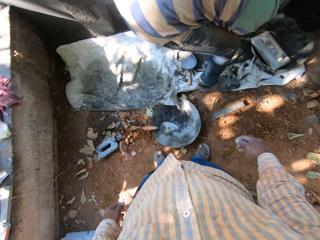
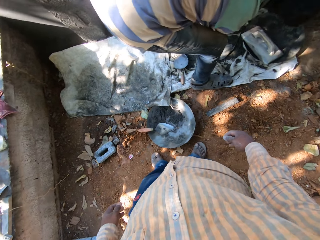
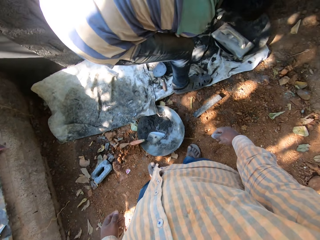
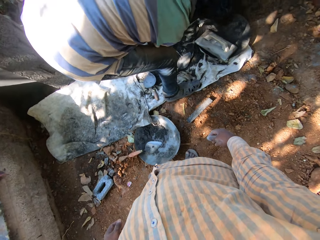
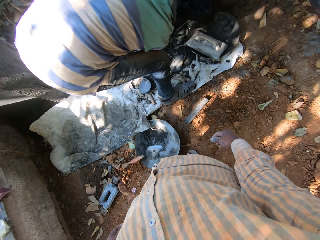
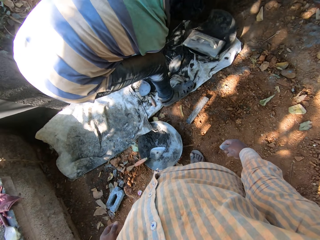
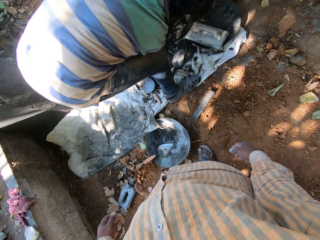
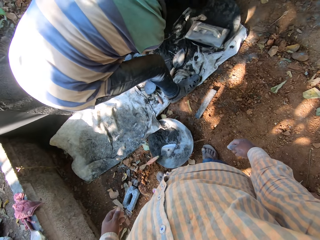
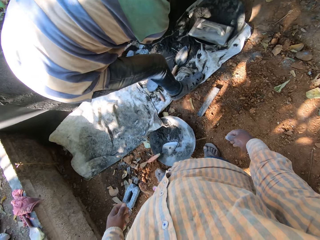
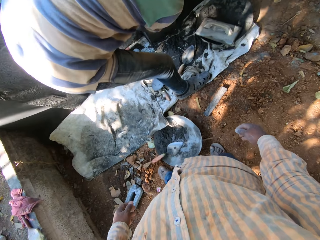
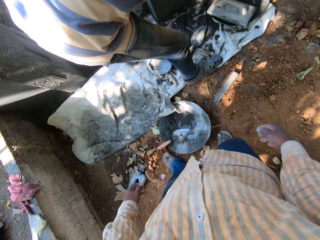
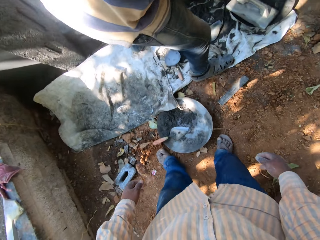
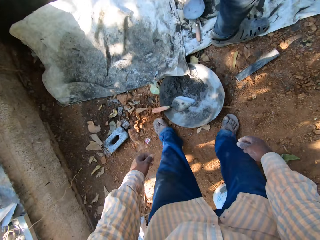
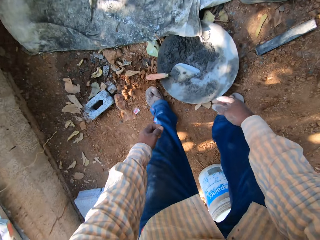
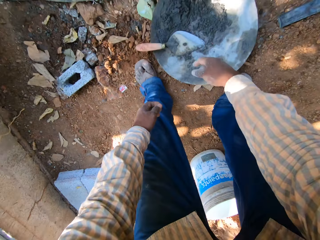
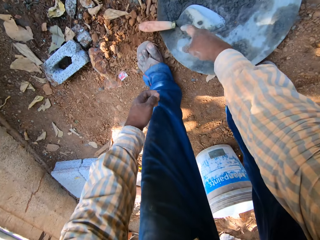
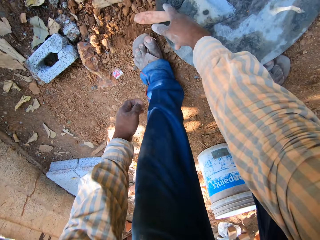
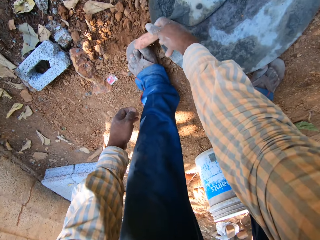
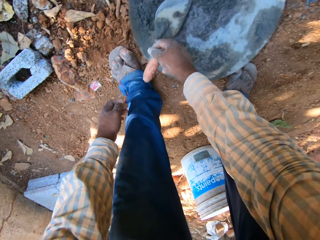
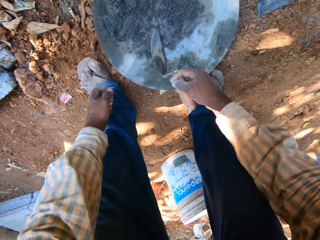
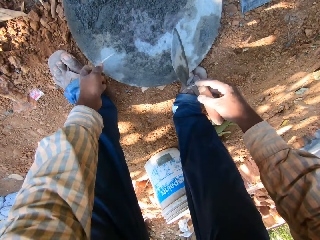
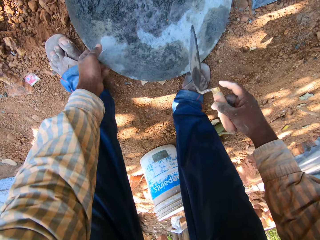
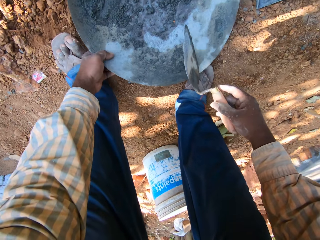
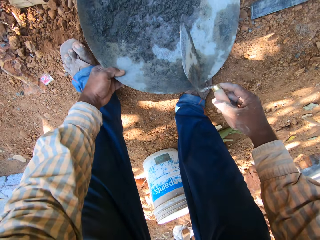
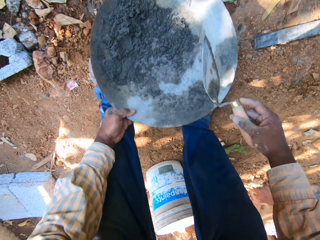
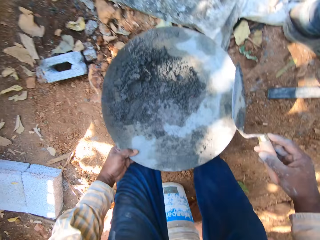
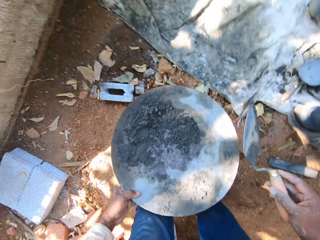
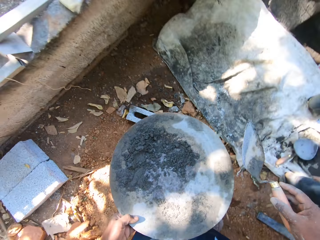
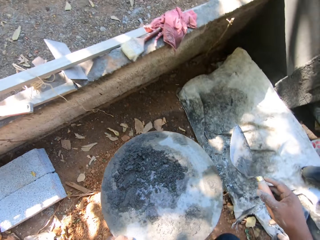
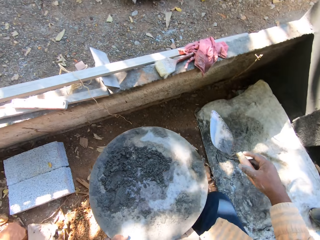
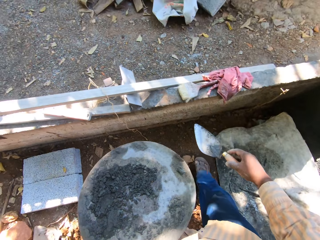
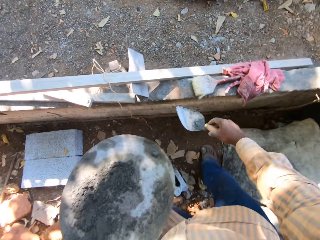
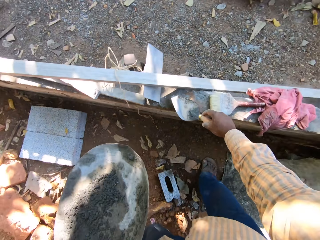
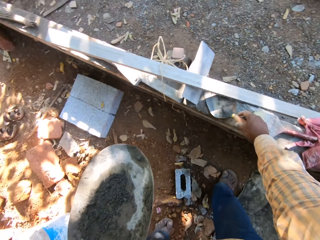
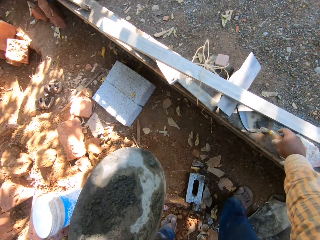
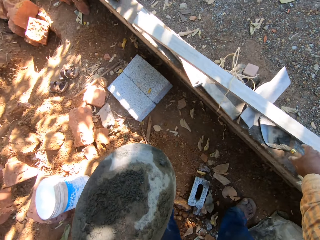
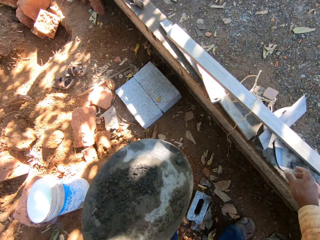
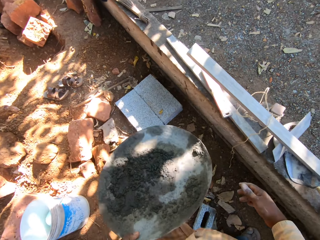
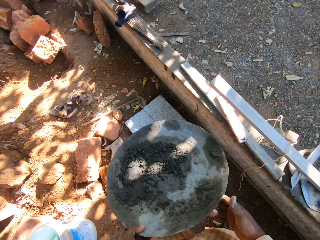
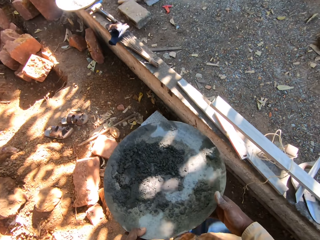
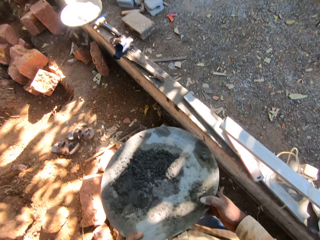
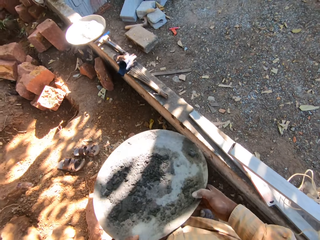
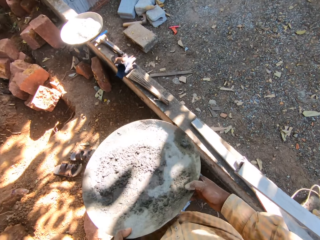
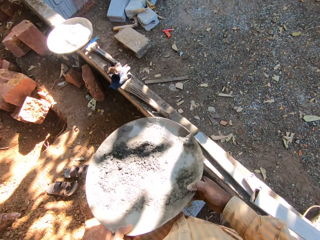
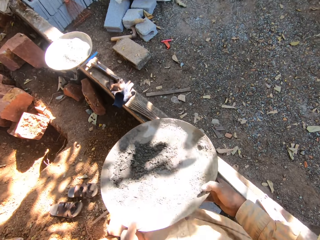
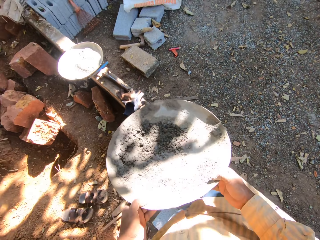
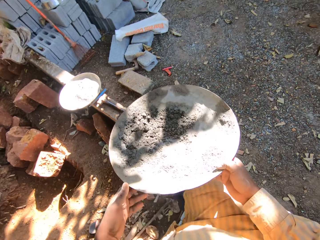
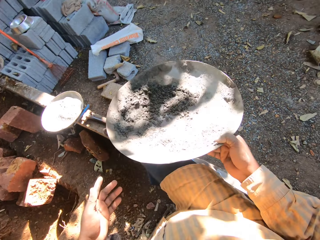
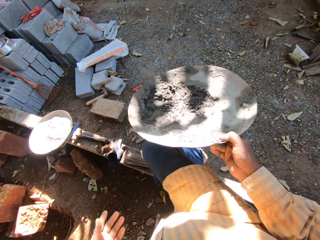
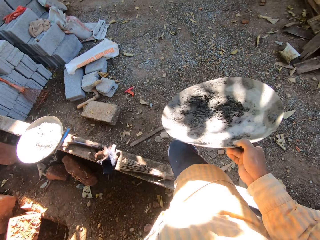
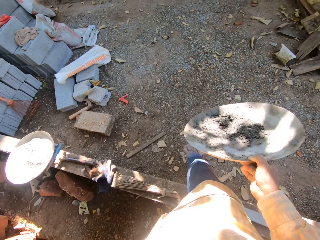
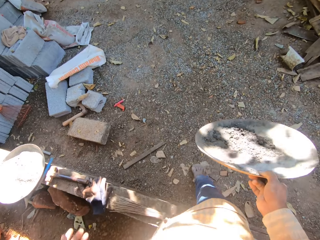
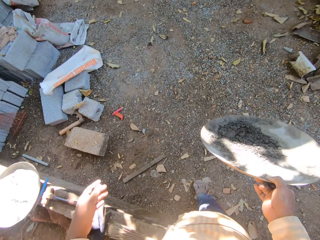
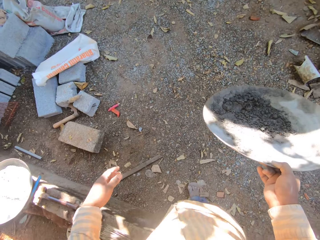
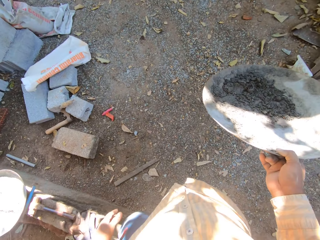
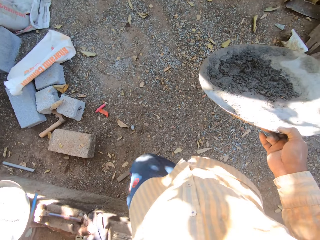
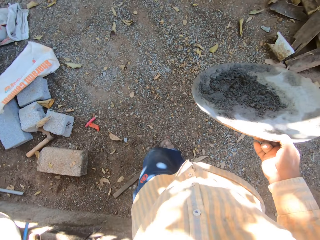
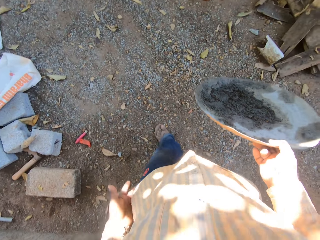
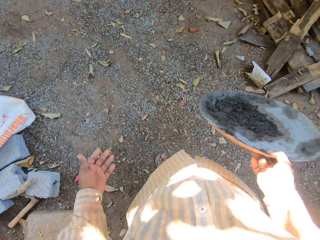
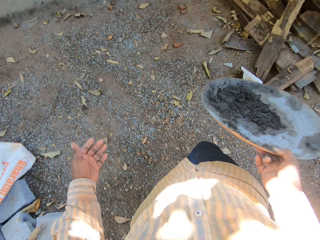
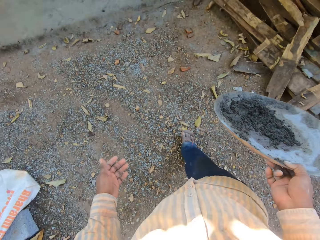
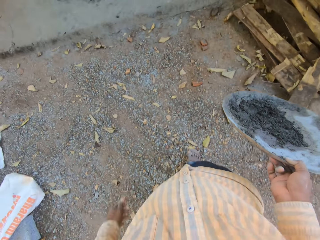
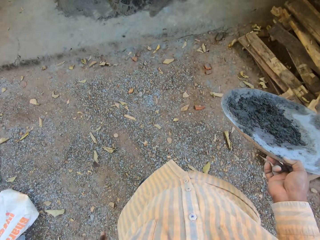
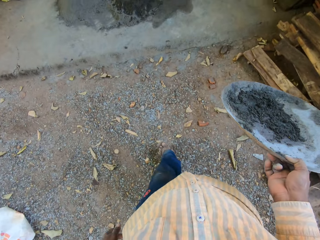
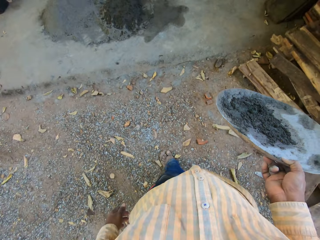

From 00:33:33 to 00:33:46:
The camera wearer picks up a hand trowel from inside a head pan with his right hand. He picks up the head pan with his left hand. He places the hand trowel on a fence with his right hand. He holds the head pan with both hands. He holds the head pan with his right hand.

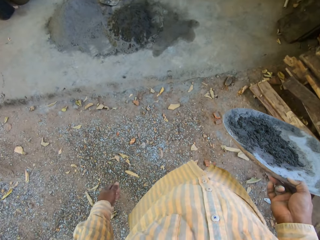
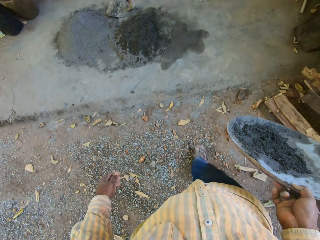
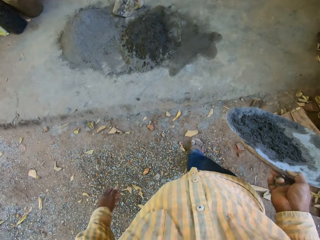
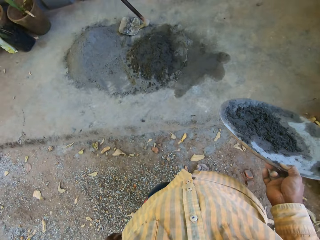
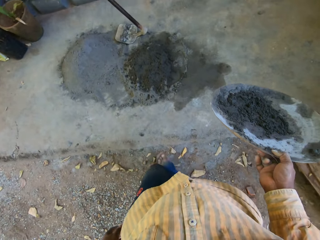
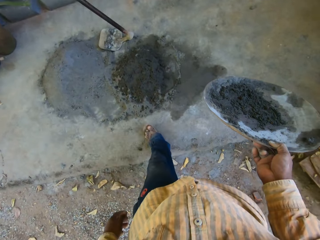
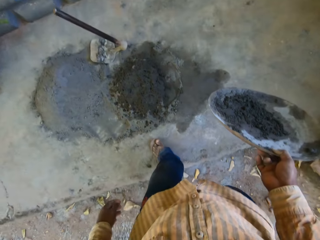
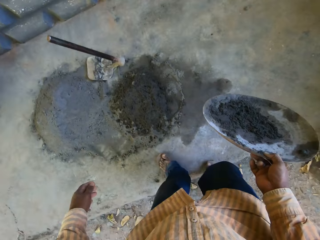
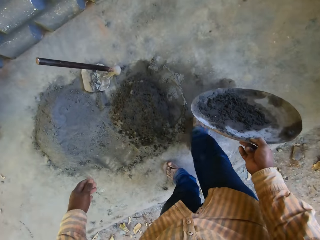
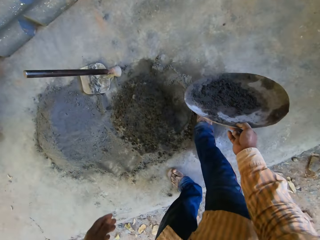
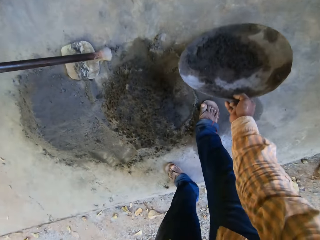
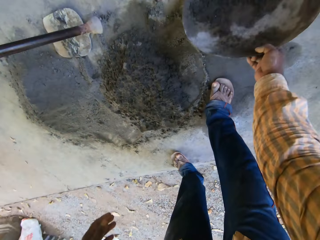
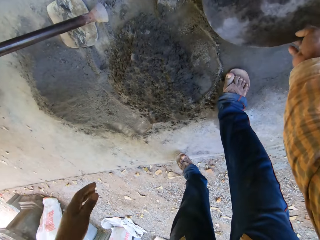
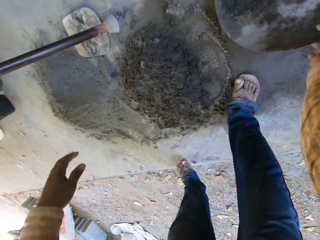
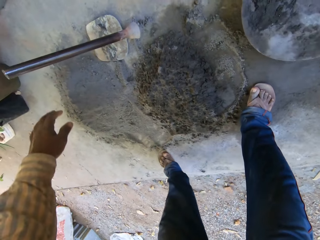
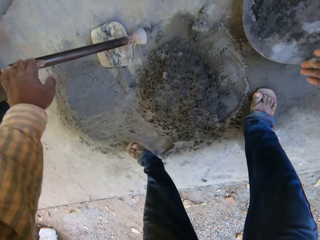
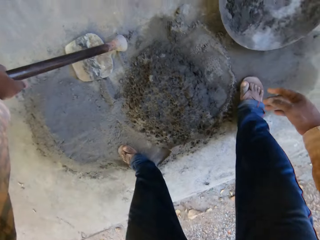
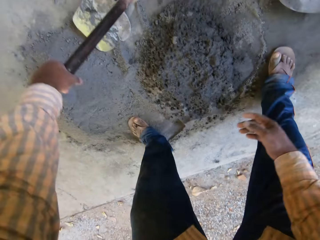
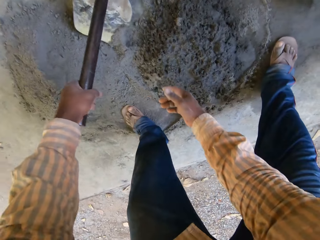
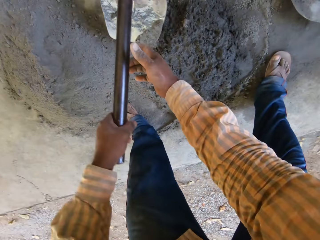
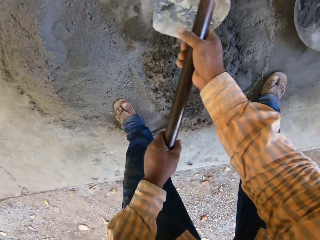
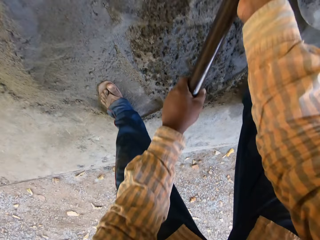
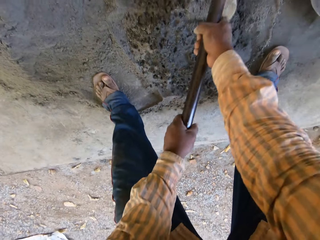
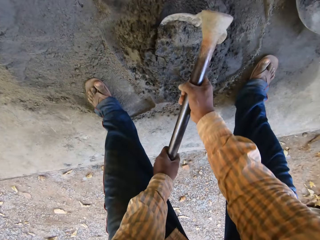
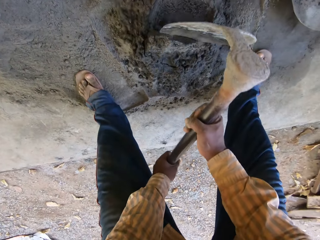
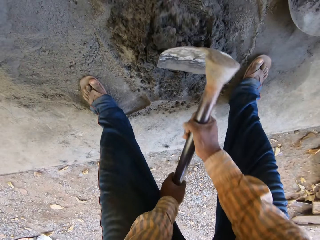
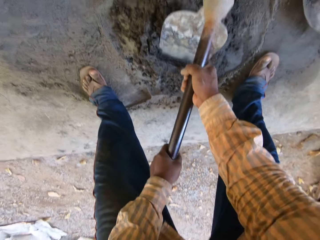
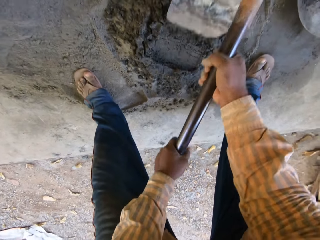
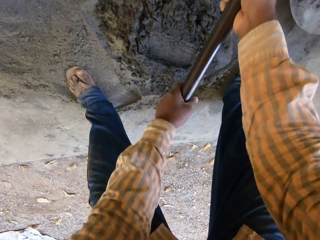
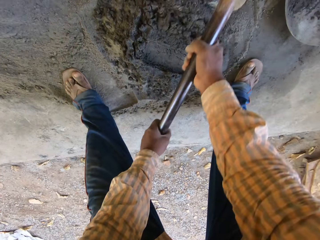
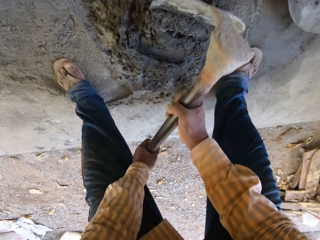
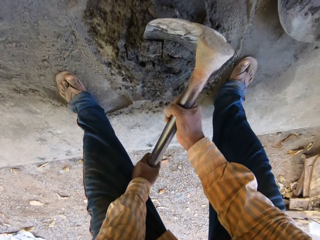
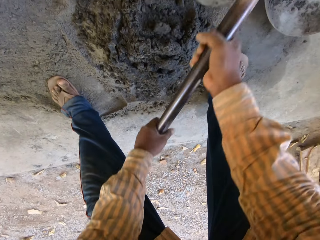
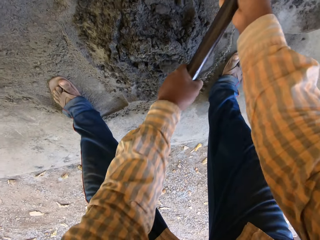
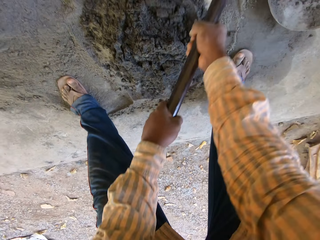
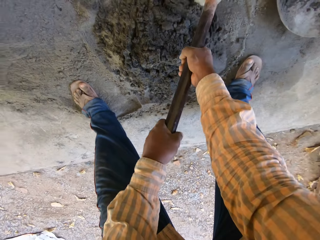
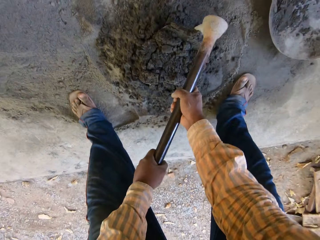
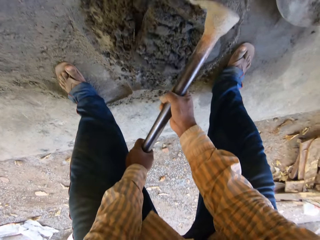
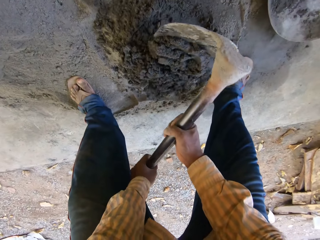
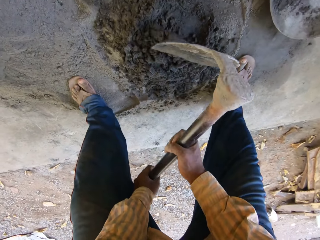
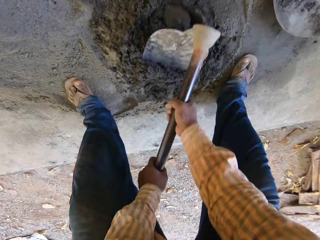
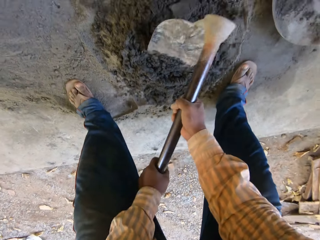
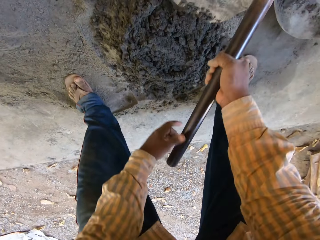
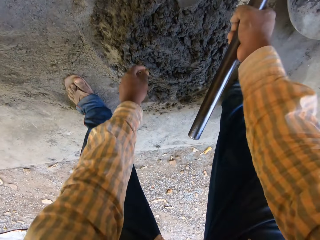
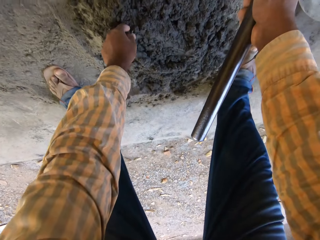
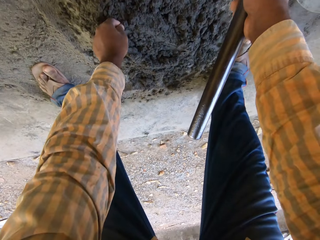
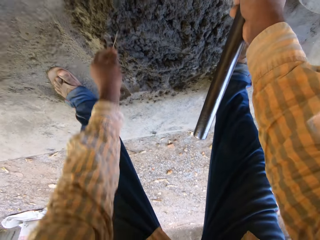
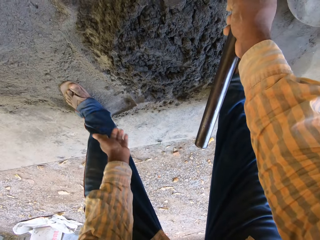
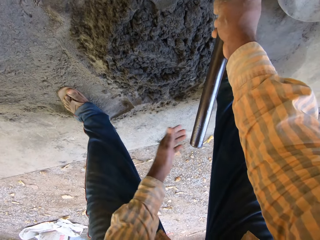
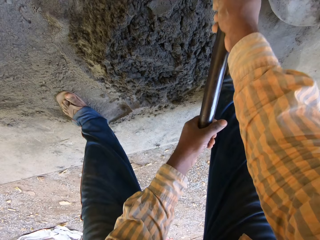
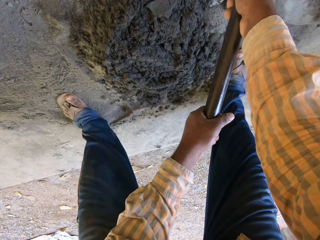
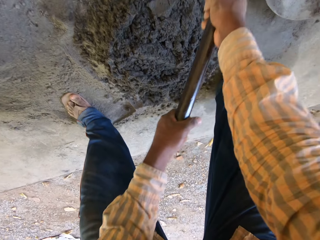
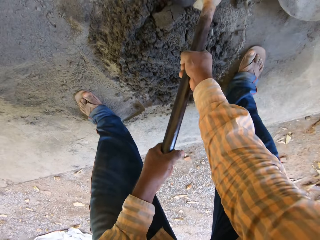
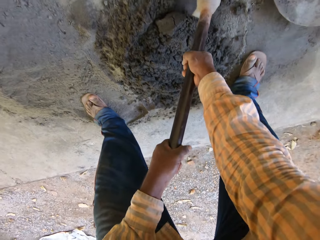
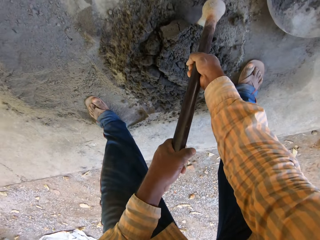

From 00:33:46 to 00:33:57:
The camera wearer places the head pan on the ground with his right hand. He picks up a hoe with his left hand. He holds the hoe with both hands. He mixes cement with the hoe in both hands. He digs the cement with the hoe. He picks up a twig from a cement mix with his left hand. He throws the twig away with his left hand.
